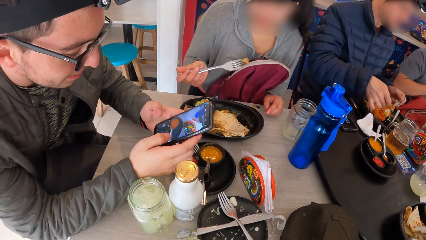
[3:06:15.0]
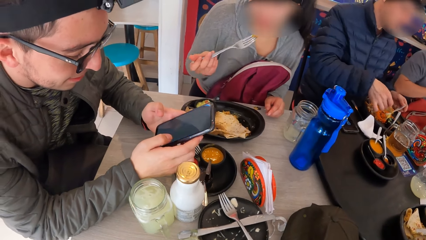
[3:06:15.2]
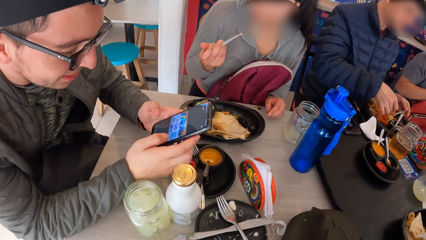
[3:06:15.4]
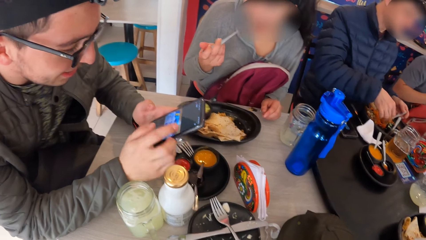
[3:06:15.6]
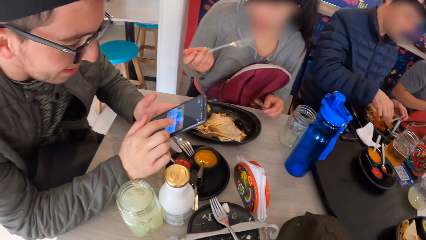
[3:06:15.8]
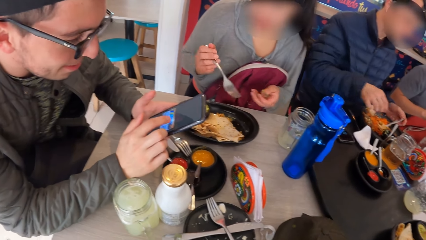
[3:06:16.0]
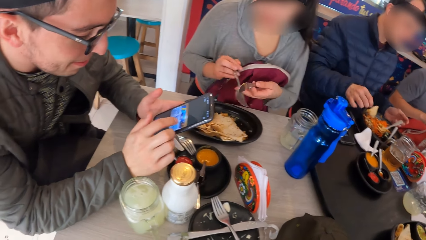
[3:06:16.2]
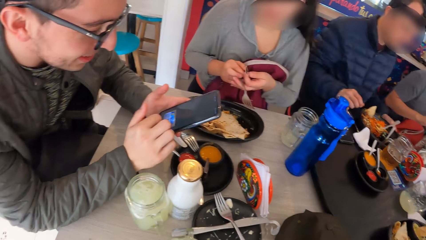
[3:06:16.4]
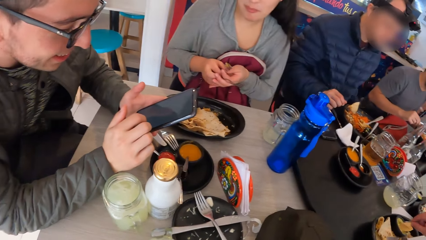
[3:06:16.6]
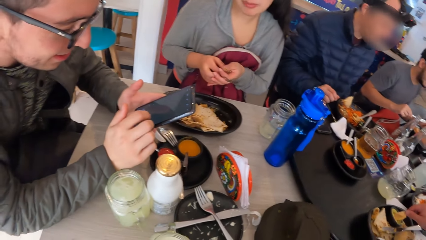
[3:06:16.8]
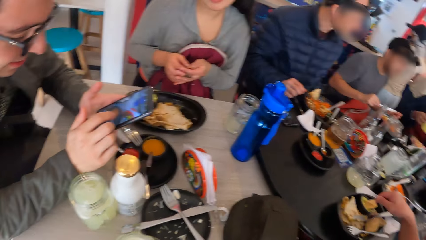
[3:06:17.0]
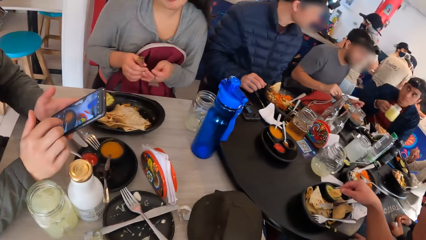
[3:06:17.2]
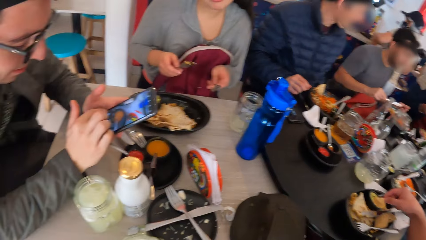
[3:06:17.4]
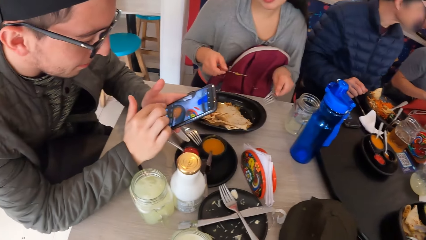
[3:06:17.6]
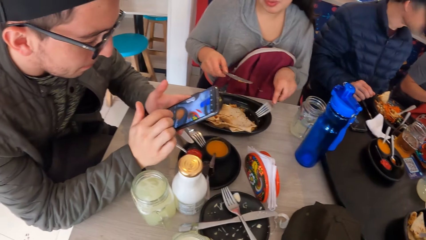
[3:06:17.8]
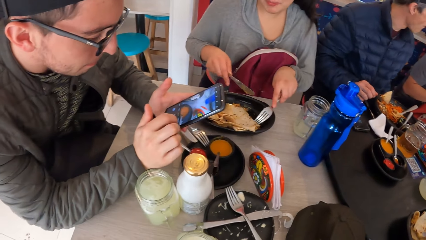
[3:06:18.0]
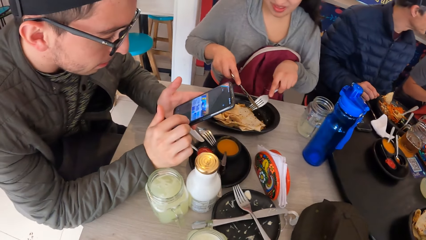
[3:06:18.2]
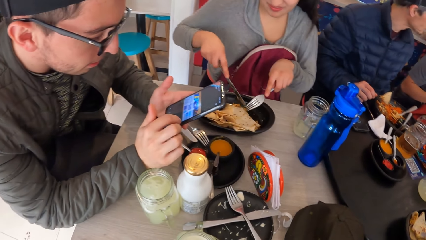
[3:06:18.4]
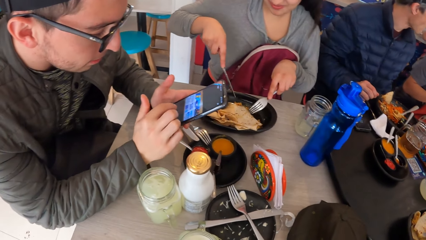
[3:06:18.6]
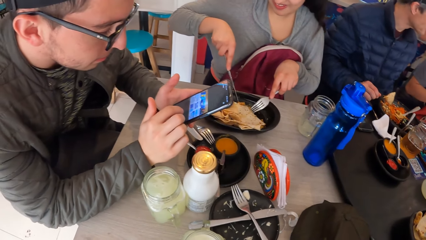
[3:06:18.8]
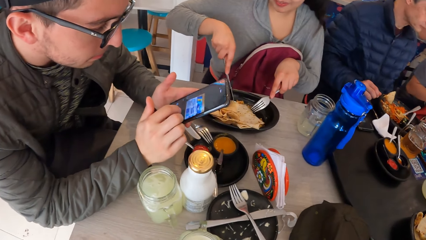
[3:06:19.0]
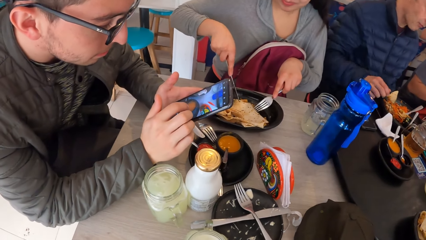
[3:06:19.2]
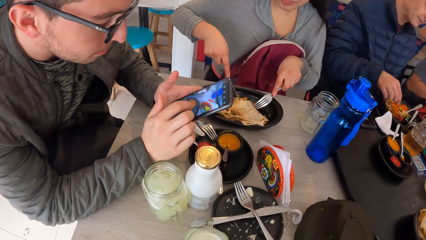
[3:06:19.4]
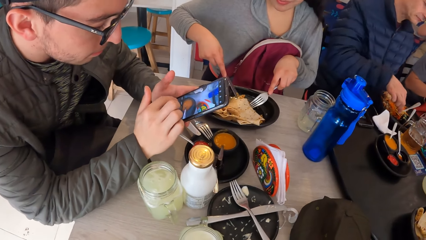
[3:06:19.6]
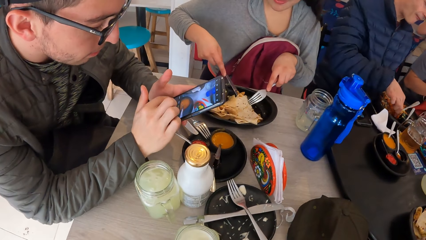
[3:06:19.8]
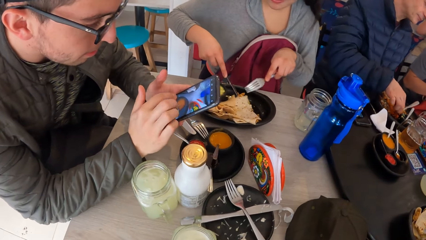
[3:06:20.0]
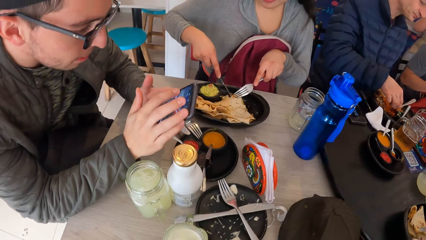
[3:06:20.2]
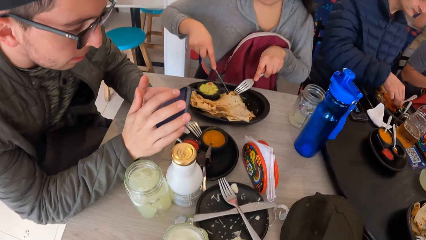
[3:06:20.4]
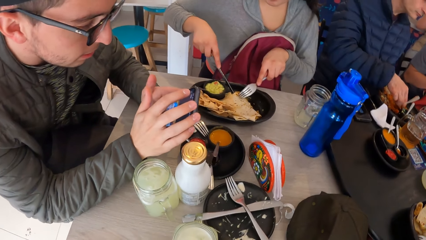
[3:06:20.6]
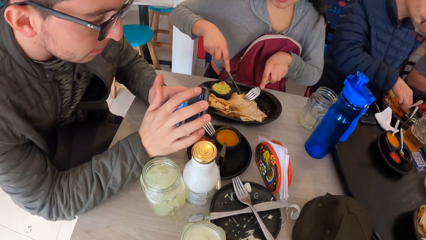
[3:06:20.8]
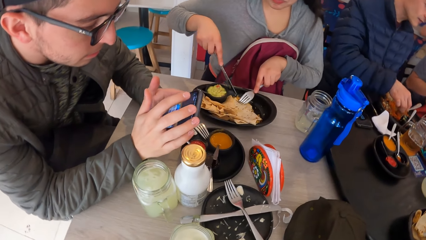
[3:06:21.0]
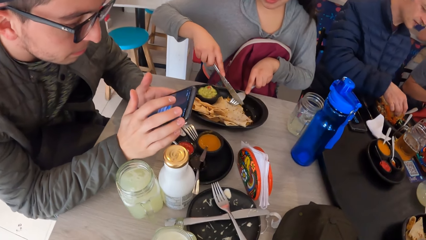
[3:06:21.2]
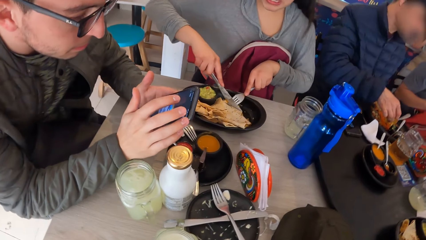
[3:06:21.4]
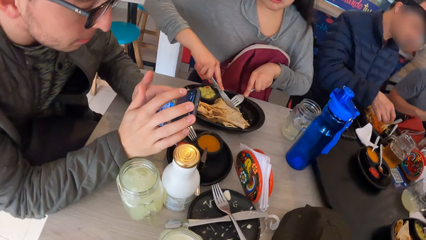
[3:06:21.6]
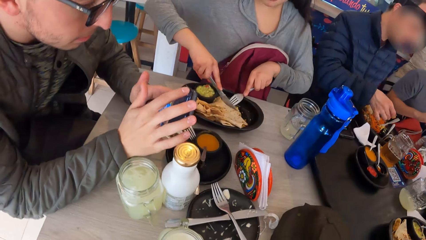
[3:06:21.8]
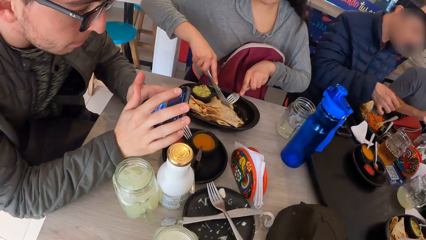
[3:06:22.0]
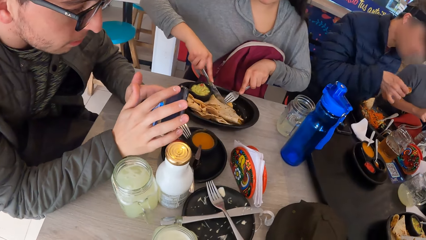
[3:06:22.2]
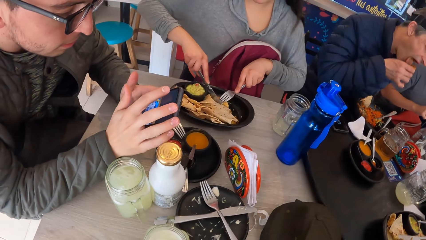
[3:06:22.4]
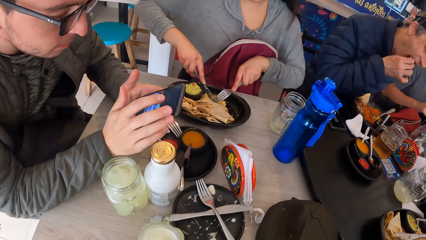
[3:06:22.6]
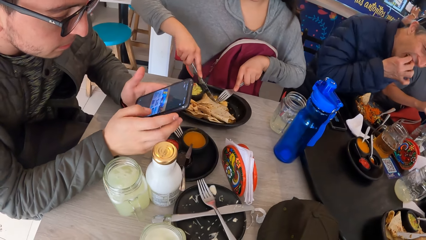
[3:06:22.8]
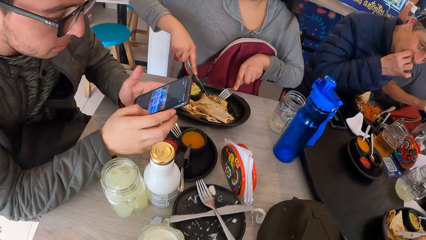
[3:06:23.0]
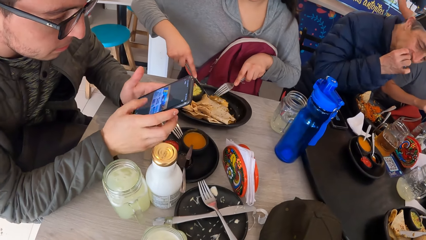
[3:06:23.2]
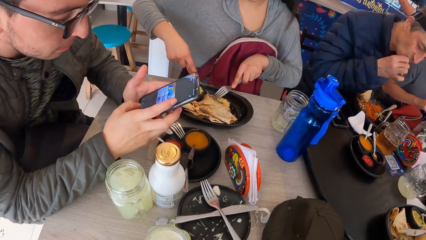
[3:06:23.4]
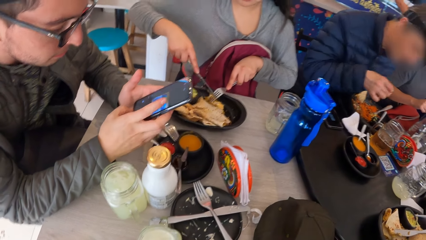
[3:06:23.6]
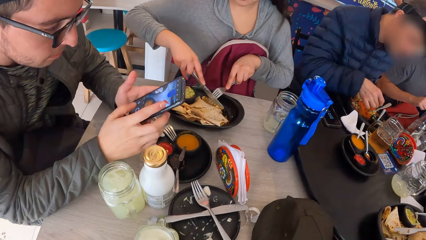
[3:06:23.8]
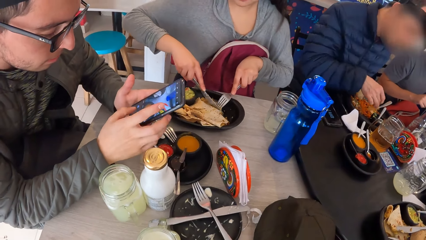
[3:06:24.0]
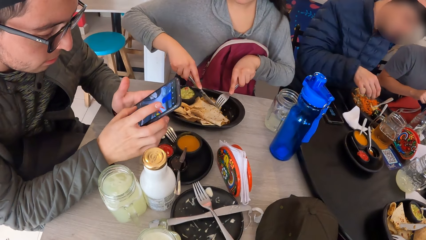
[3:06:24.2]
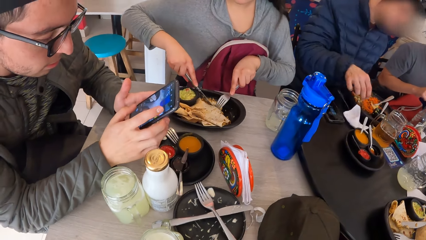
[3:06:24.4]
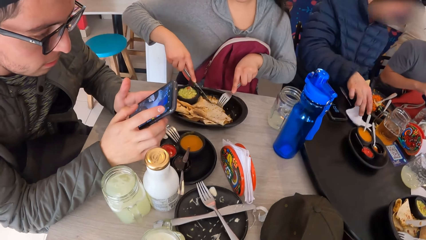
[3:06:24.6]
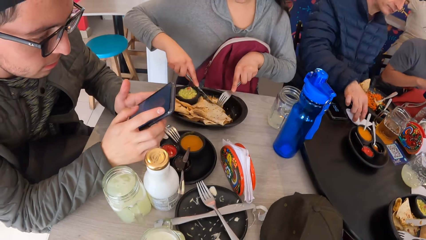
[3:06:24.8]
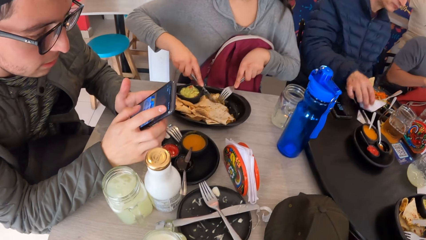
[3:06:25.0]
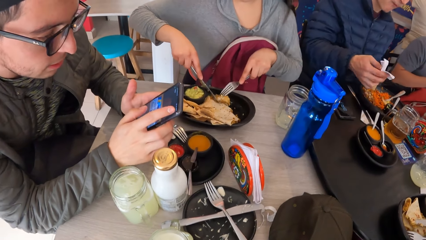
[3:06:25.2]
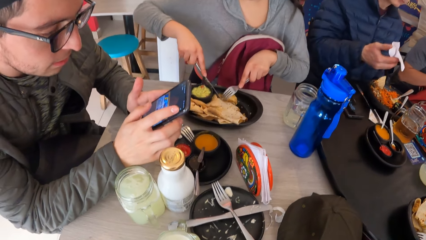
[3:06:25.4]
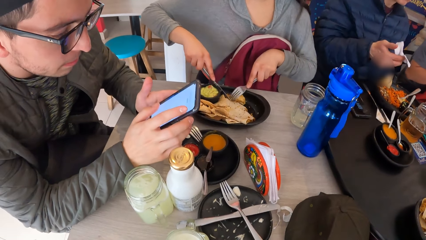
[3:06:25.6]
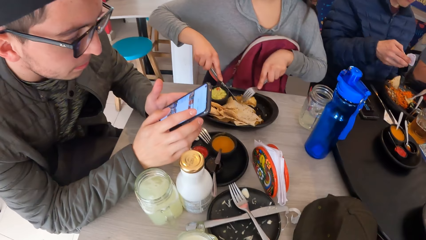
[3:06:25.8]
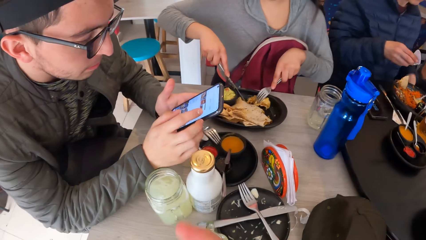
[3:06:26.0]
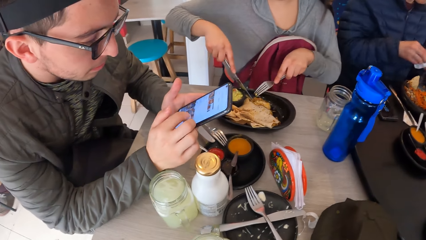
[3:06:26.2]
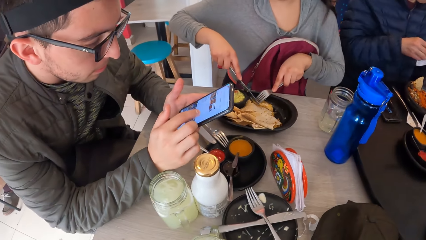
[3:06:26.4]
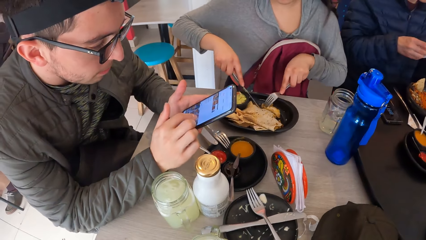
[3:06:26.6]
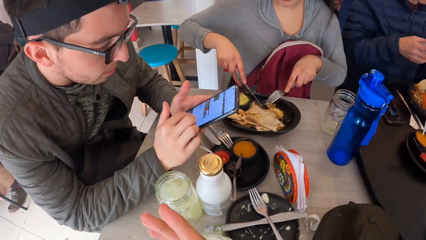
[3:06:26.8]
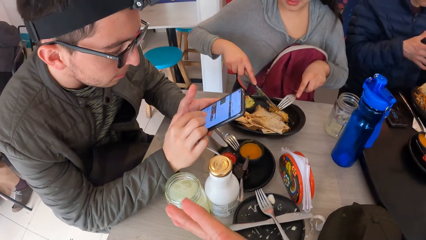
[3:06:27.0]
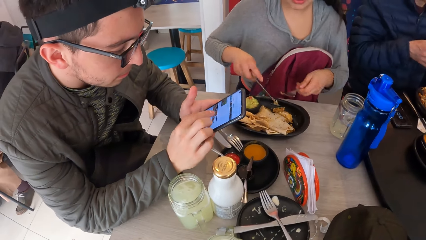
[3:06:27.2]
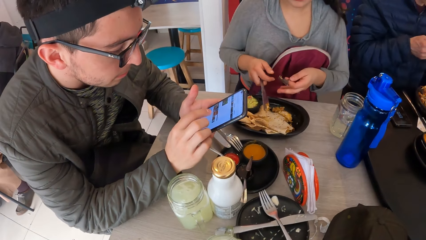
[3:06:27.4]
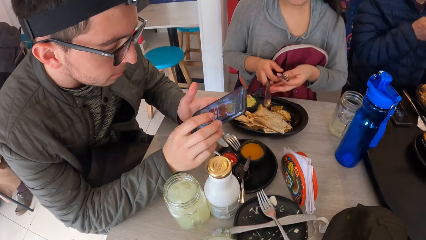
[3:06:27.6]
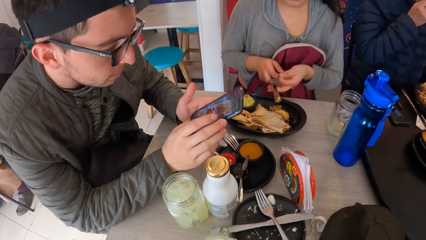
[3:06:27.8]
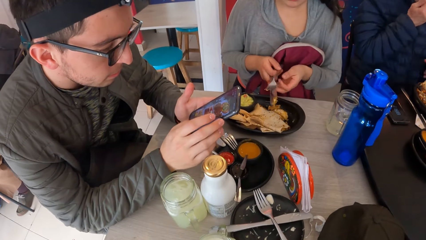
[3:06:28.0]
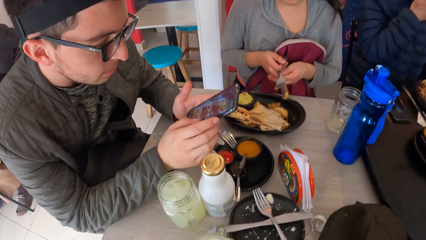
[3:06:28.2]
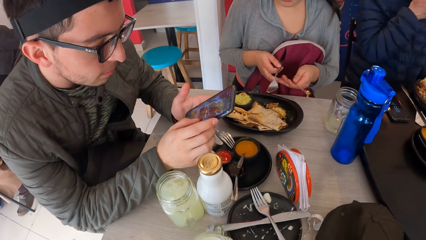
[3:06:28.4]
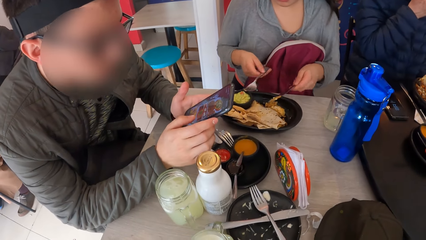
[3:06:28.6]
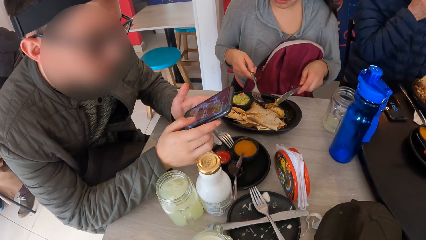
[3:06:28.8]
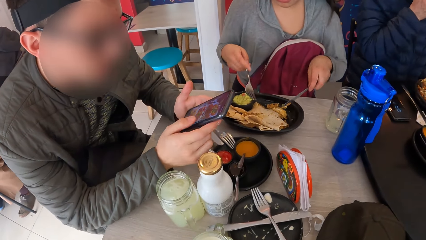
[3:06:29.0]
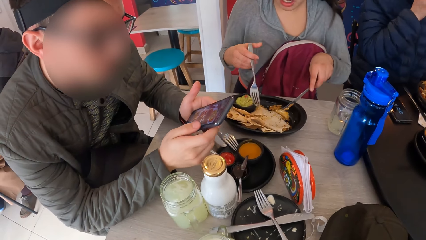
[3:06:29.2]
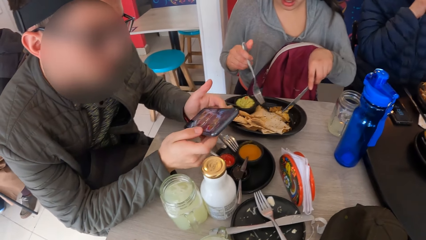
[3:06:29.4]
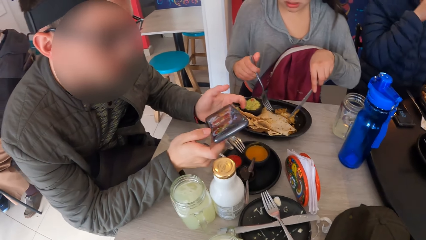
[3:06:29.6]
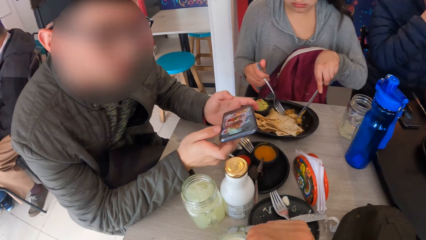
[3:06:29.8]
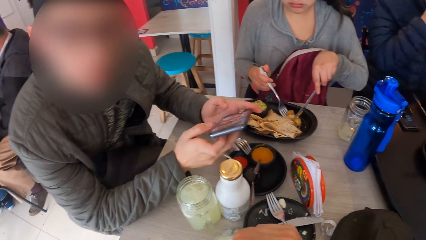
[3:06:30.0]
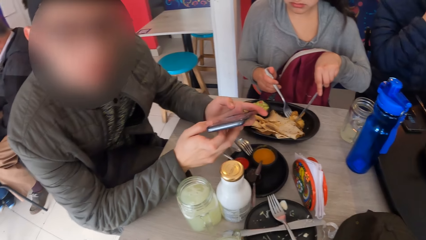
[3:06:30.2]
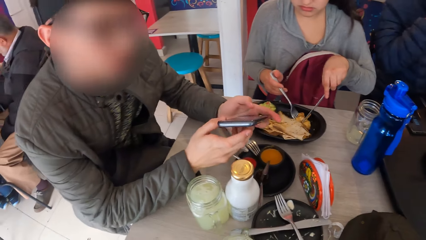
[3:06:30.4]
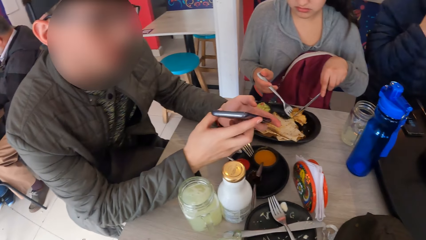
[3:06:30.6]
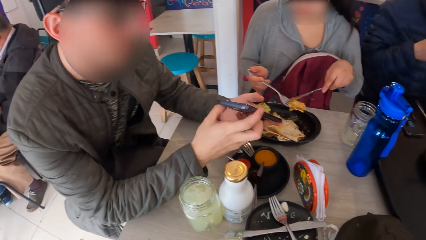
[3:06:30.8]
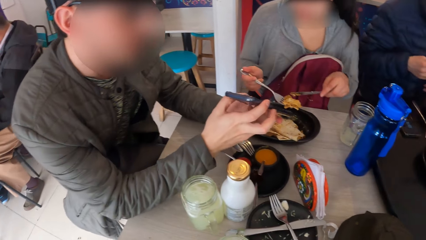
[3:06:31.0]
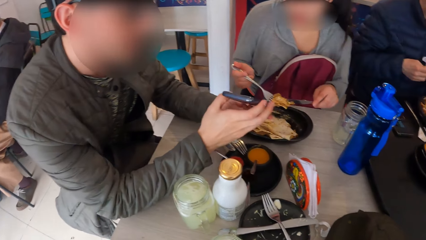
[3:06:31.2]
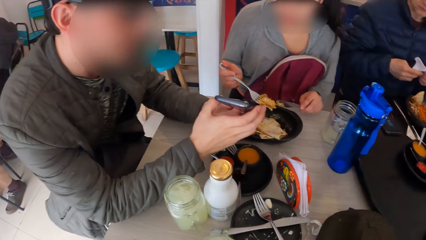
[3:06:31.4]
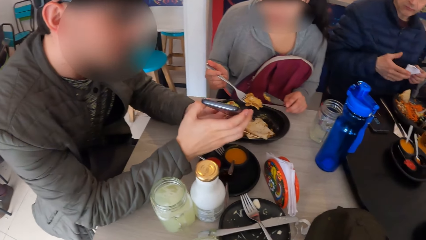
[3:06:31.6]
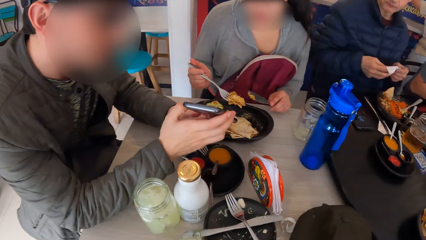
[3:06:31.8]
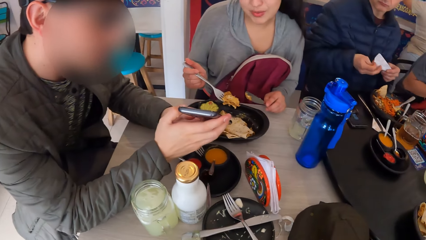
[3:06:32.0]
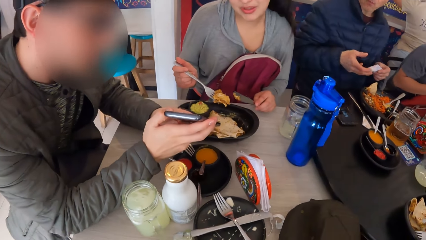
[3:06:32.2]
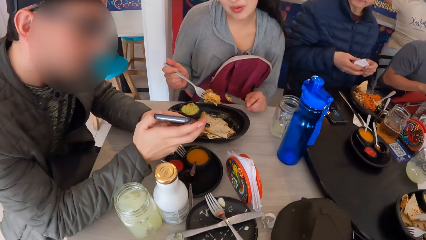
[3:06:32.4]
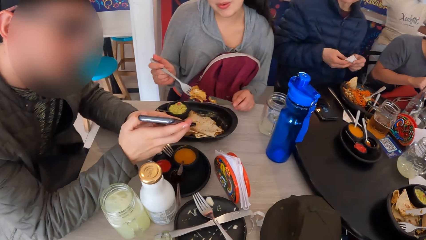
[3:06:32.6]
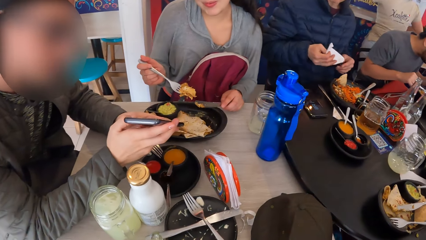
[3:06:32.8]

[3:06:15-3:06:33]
The woman cuts a piece of the unleavened bread on the plate with cutlery in both hands. The man interacts with the woman and the camera wearer. The woman picks a piece of the unleavened bread from the plate with the fork in her right hand.
